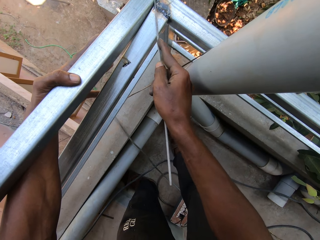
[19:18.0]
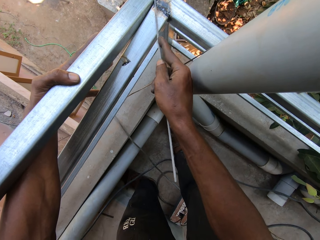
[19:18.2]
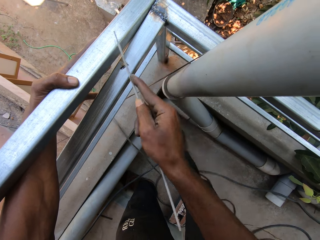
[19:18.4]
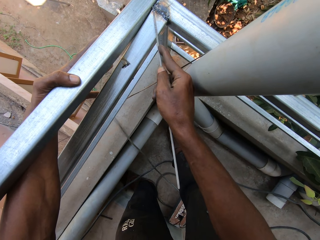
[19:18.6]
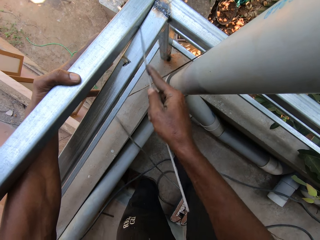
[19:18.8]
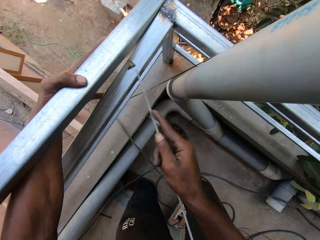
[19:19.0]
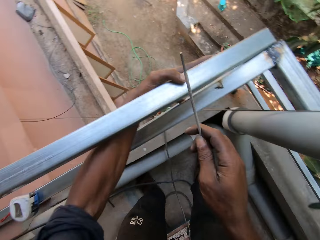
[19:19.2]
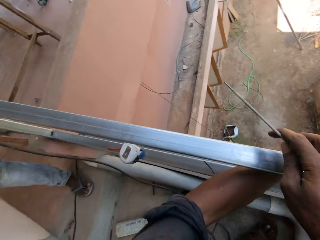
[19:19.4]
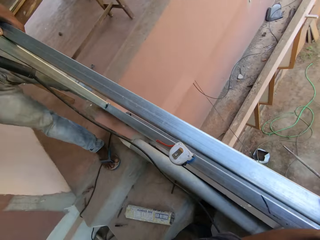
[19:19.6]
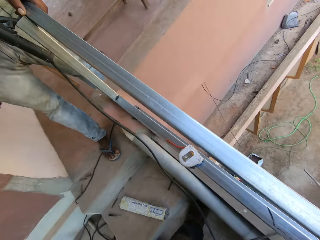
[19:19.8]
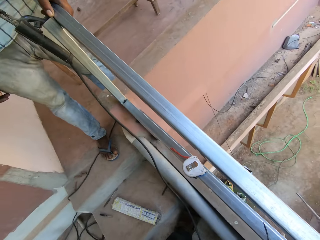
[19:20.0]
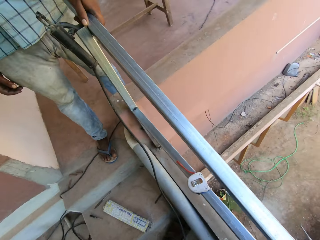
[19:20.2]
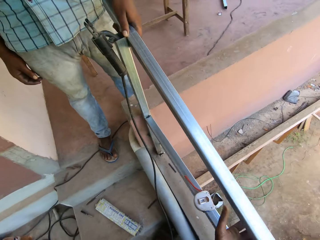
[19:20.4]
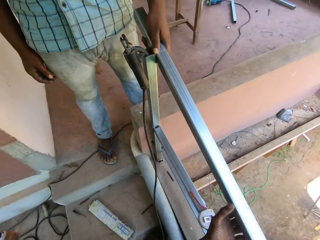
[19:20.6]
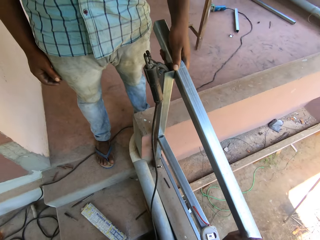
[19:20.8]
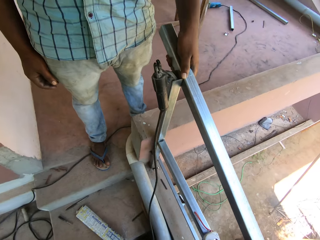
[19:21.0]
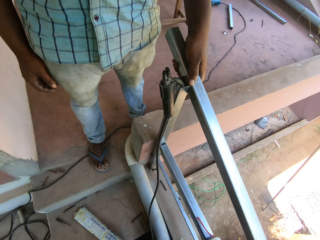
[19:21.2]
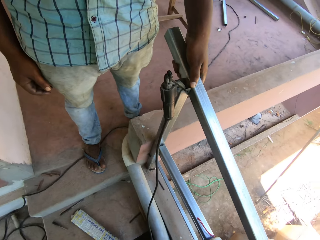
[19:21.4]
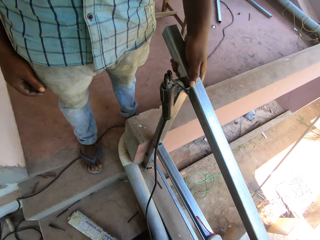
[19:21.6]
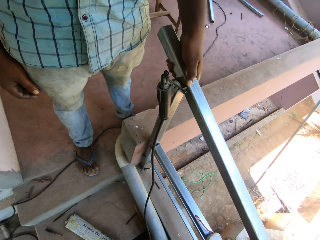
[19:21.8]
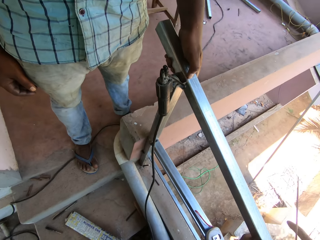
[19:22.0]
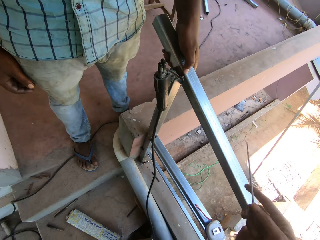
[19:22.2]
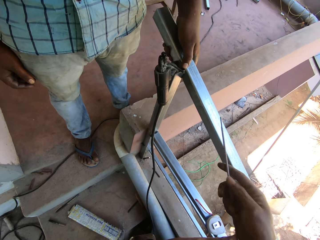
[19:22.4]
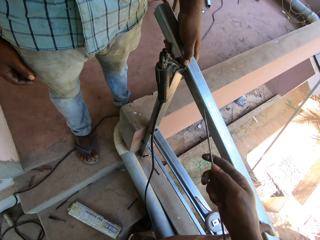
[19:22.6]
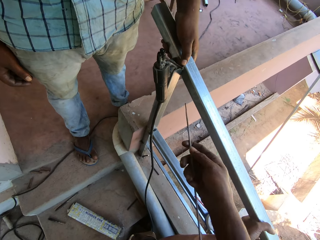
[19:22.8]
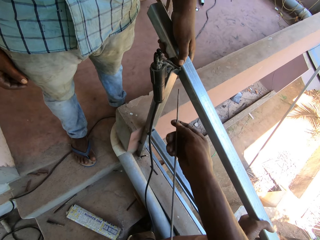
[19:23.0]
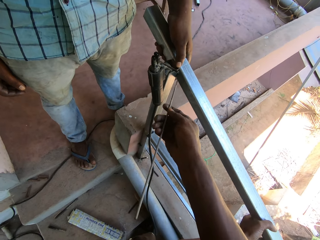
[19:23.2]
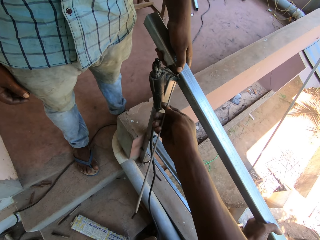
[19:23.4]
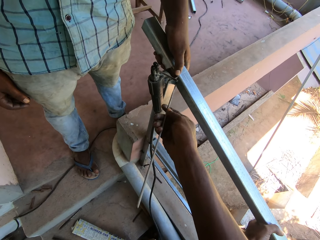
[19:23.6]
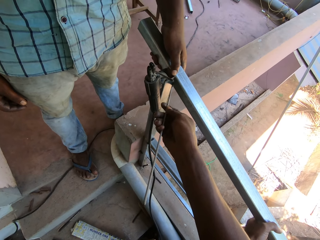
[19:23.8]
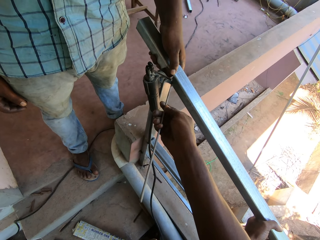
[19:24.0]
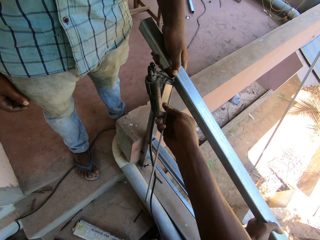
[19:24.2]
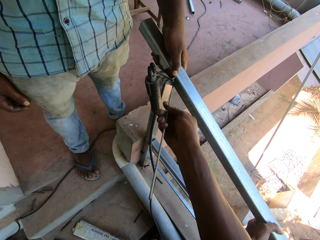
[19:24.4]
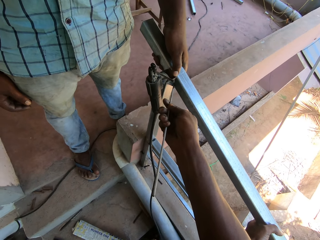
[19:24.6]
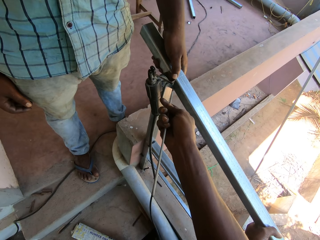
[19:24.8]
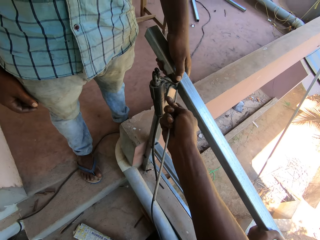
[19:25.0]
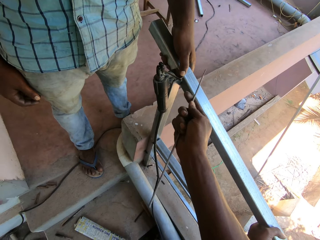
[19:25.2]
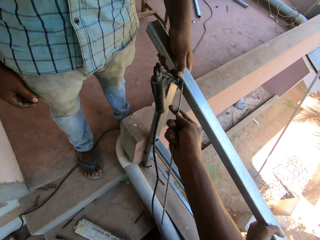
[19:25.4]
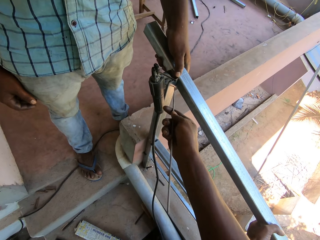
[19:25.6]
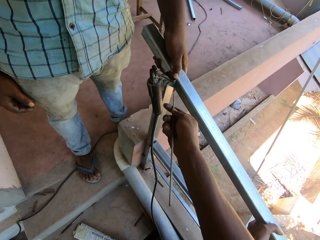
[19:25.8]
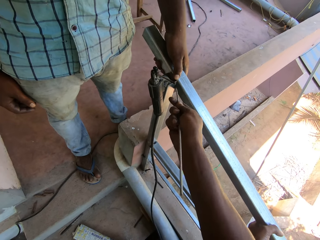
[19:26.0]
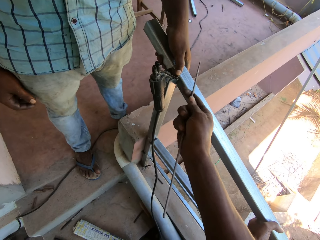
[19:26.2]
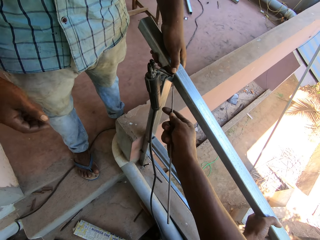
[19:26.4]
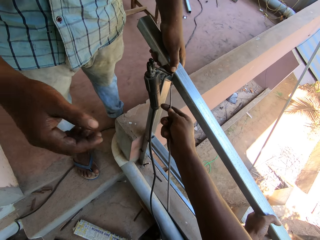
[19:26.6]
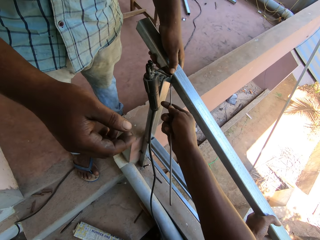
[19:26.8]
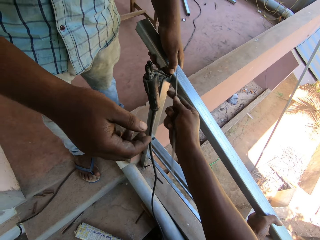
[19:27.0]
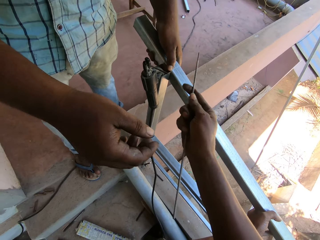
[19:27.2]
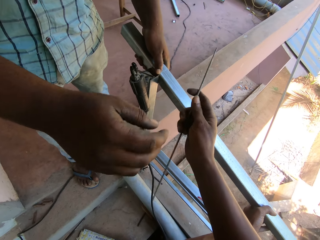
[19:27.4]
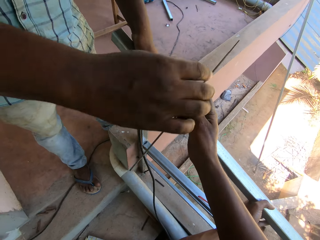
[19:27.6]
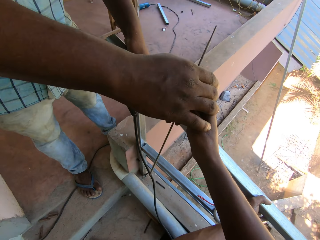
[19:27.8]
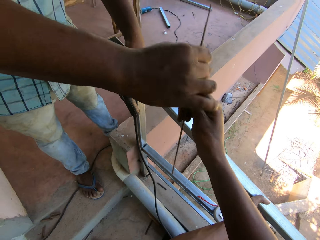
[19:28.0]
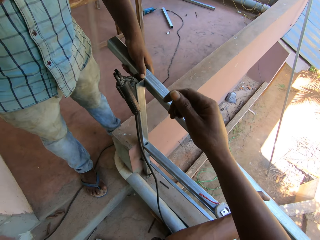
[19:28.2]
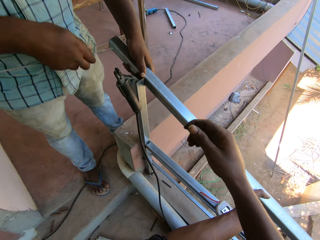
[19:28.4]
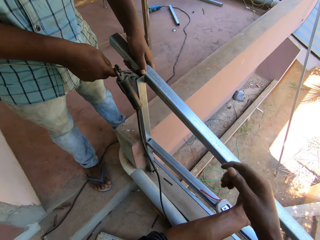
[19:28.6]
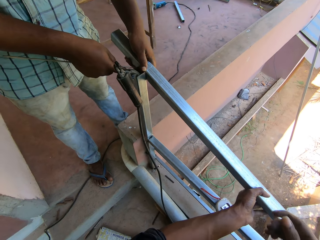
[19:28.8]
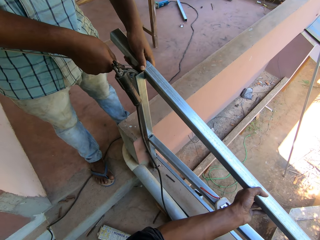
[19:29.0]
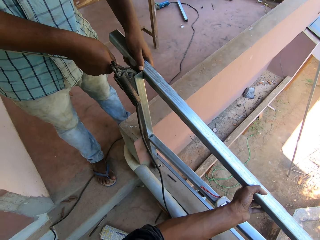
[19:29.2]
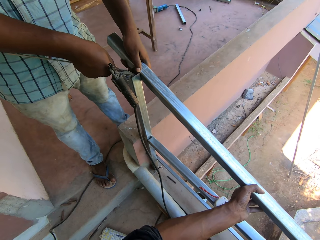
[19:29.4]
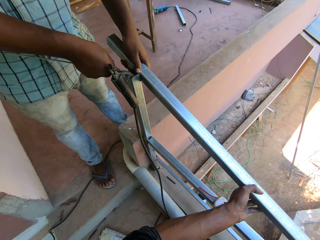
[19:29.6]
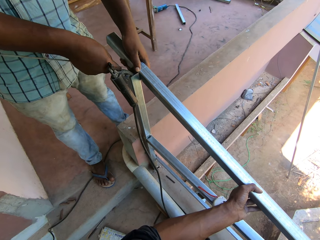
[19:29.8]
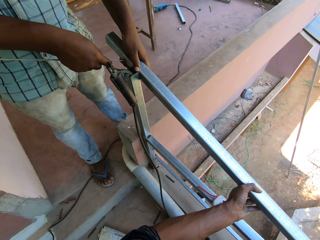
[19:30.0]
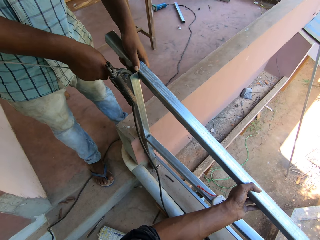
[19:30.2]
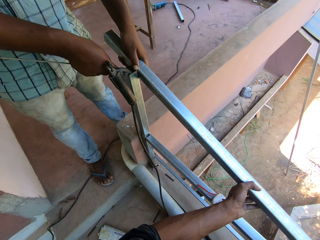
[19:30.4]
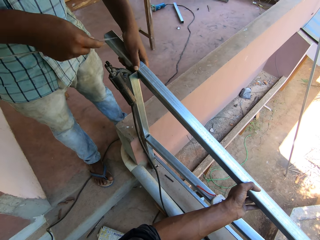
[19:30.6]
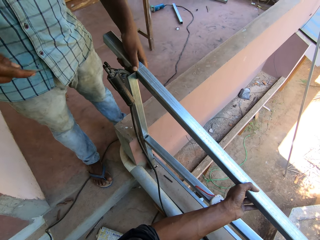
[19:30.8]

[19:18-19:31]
The camera wearer stares around. He places the steel scraper on the metal rail with his right hand, and scrapes the metal rail with the steel scraper in his right hand. The man collects the steel scraper from the camera wearer with his right hand. The man places the steel scraper on the metal rail with his right hand, and scrapes the metal rail with the steel scraper in his right hand.

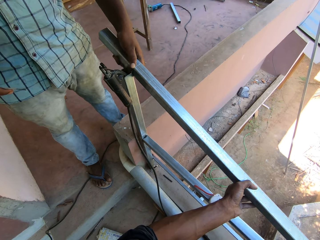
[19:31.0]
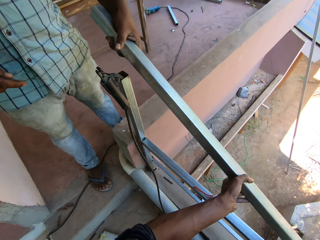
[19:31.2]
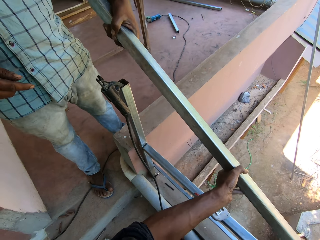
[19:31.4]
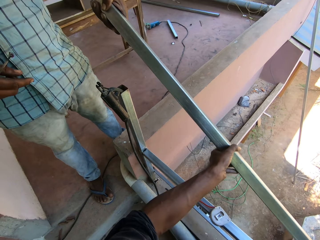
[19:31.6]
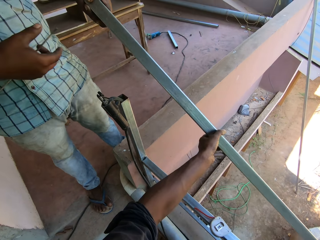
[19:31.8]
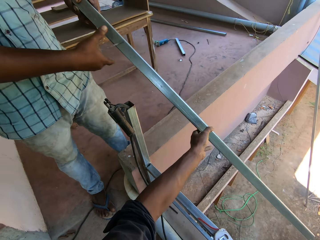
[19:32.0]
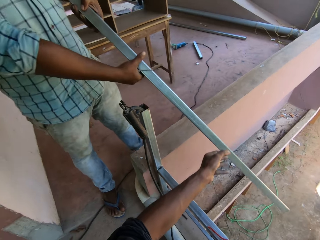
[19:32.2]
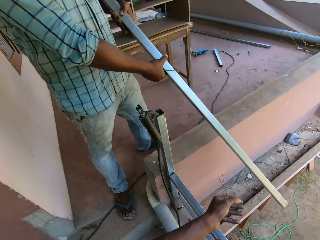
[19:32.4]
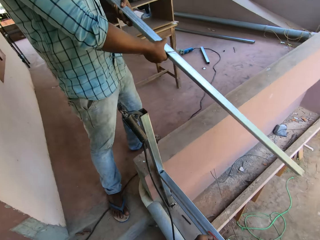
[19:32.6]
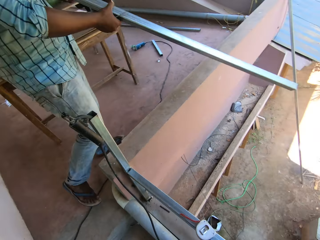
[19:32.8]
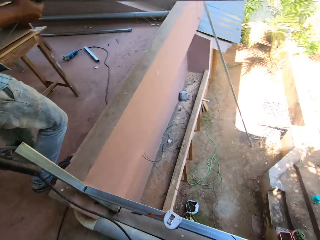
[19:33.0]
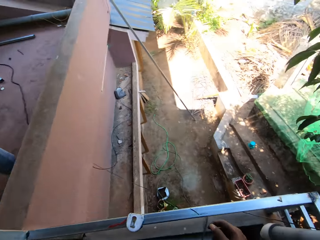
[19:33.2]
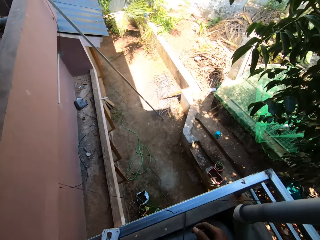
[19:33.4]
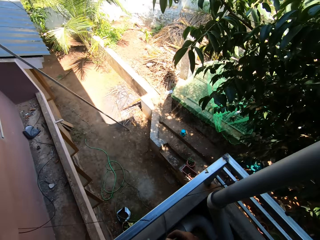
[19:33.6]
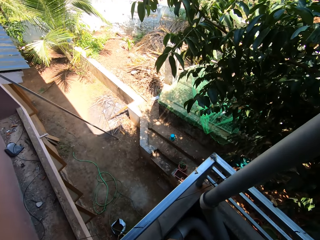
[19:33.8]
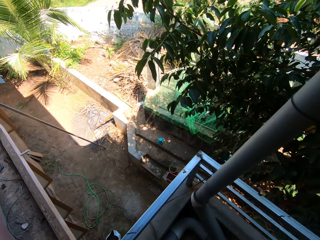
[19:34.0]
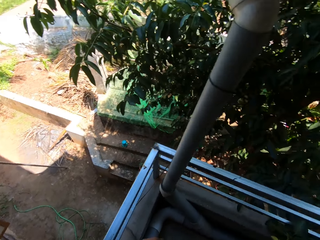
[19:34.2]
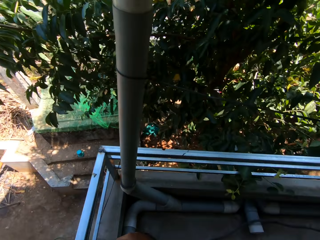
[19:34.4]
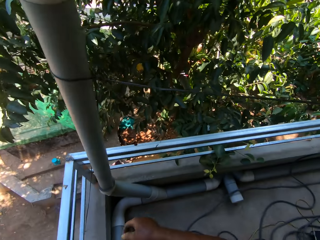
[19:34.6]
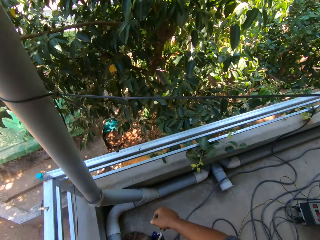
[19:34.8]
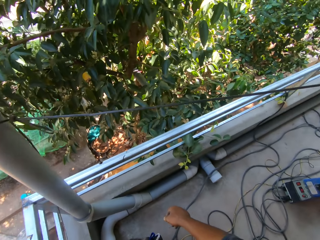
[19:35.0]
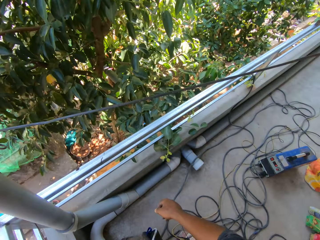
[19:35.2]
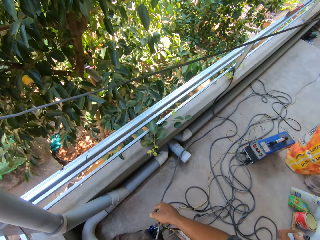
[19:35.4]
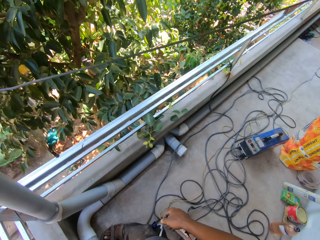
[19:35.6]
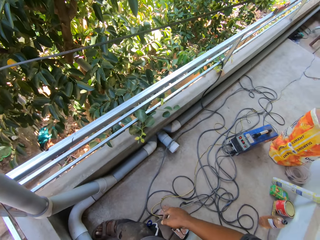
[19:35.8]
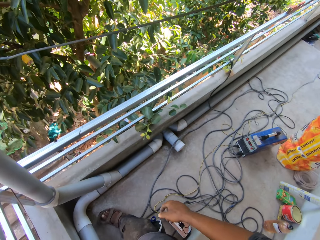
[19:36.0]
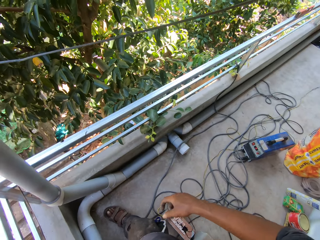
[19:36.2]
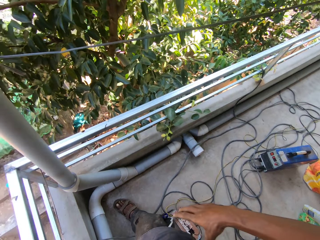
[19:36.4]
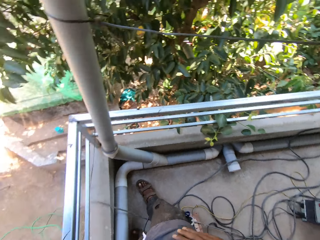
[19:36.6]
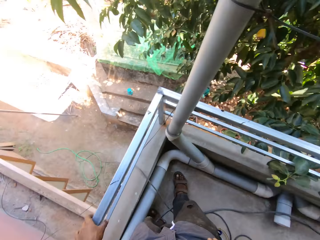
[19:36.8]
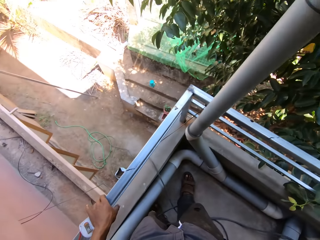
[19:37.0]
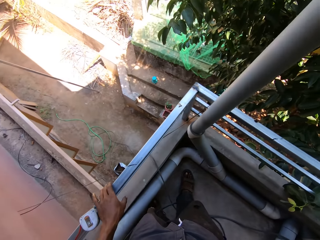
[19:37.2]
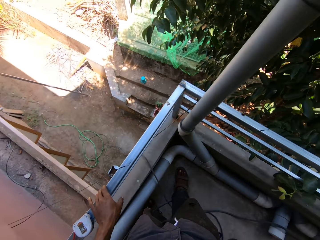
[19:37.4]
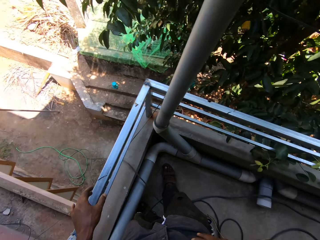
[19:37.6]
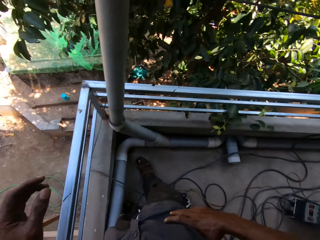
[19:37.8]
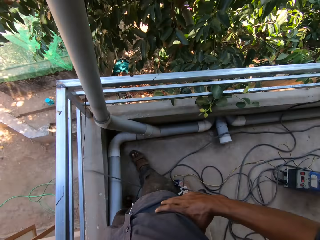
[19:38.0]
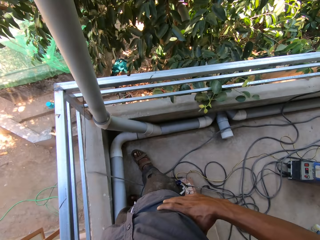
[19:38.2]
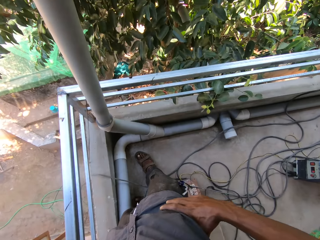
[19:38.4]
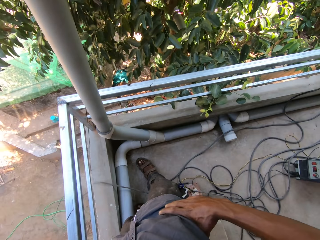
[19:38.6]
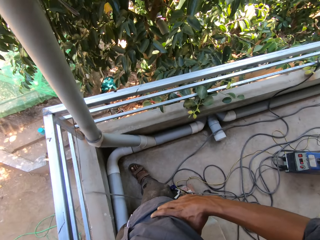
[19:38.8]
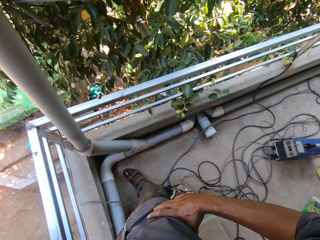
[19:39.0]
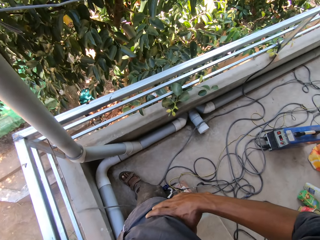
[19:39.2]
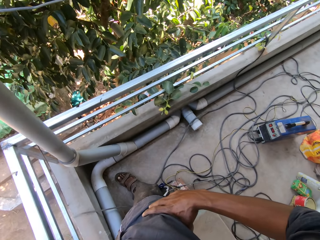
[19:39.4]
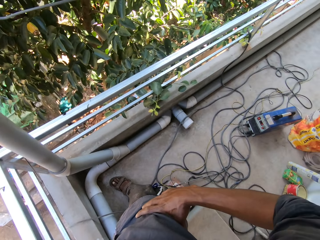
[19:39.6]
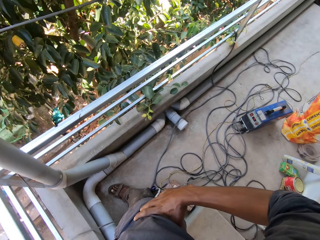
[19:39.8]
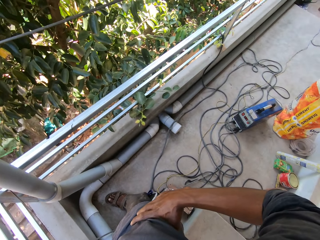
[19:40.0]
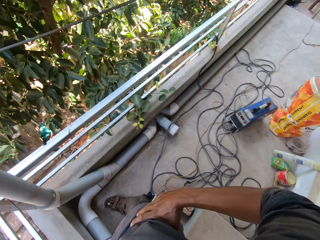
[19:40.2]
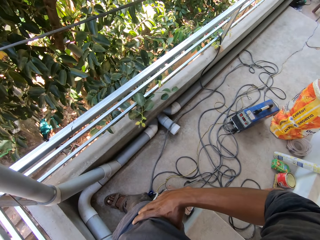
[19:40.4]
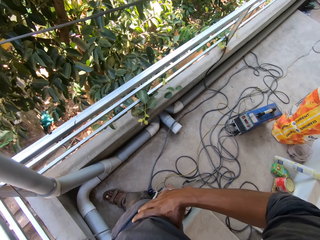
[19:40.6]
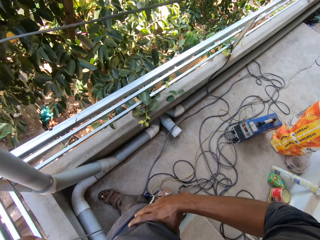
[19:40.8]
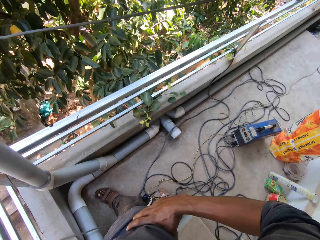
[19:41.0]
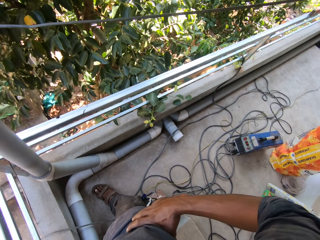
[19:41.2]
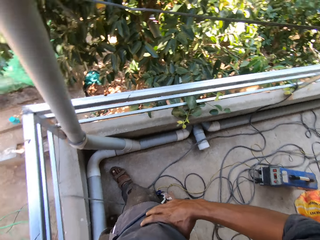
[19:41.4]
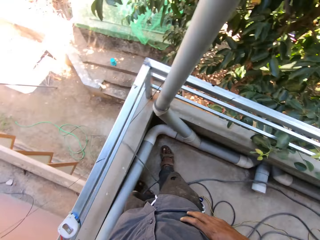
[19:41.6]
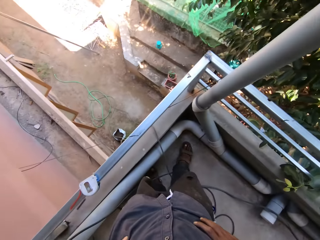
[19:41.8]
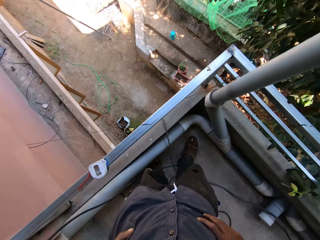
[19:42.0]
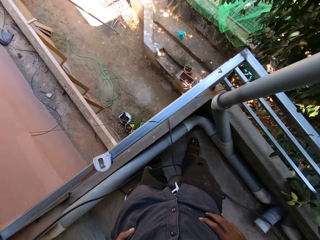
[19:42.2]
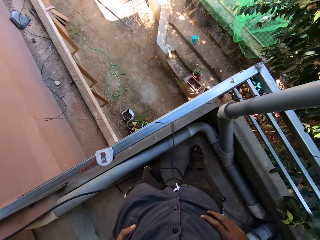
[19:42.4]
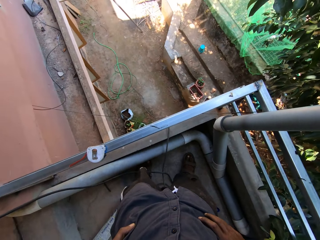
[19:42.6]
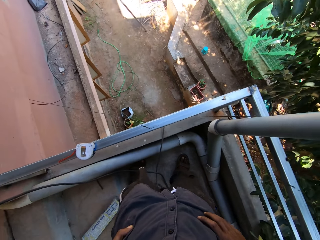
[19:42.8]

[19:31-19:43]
The man and the camera wearer raise the metal rail with their hands. The man pulls the iron steel, carries the metal rail with both hands, and moves around. The camera wearer stares around. He holds the metal rail with his left hand. He raises his left hand. He adjusts the camera.
